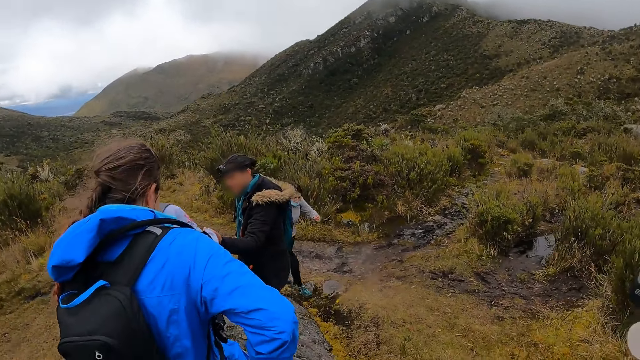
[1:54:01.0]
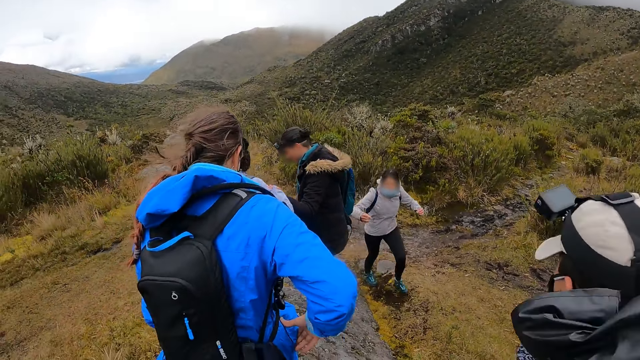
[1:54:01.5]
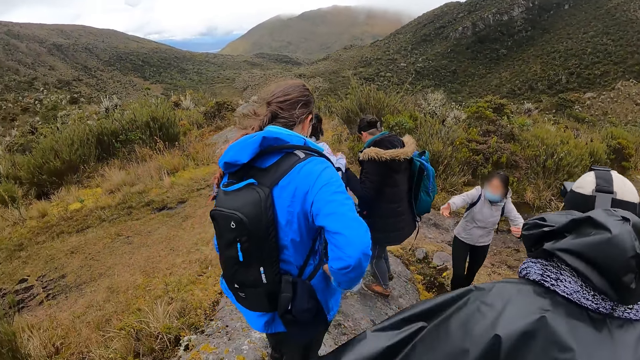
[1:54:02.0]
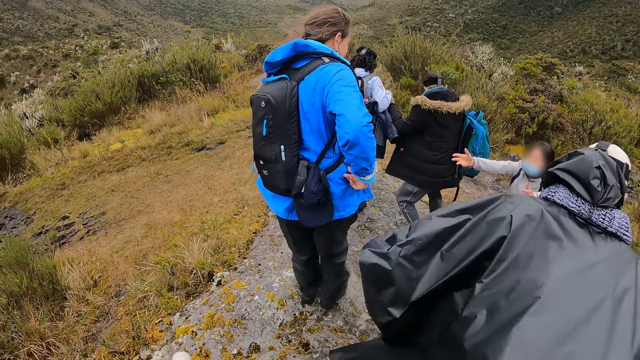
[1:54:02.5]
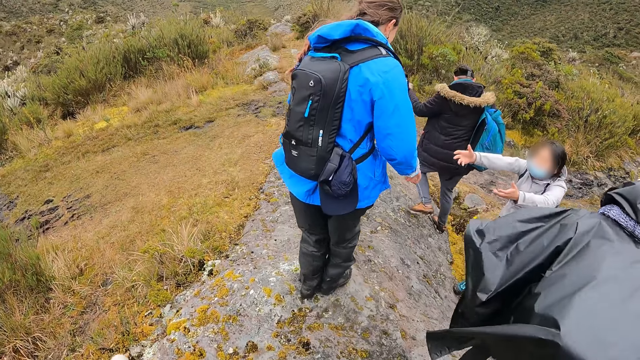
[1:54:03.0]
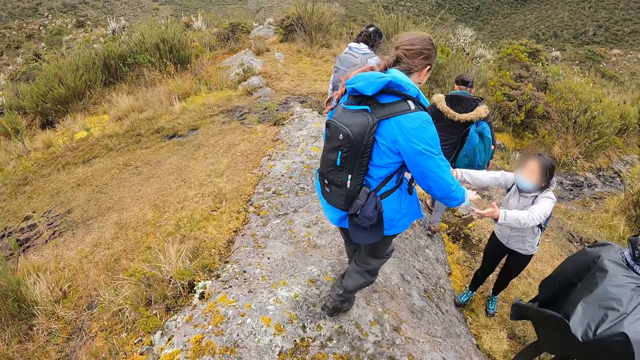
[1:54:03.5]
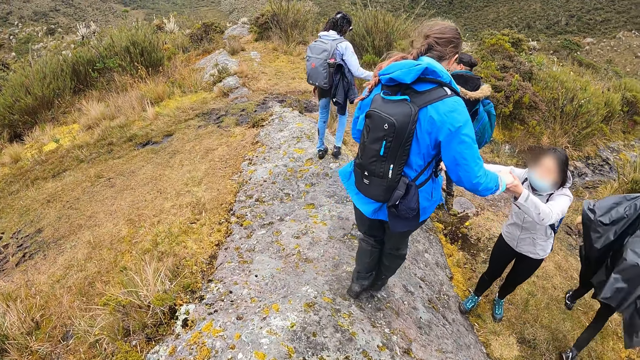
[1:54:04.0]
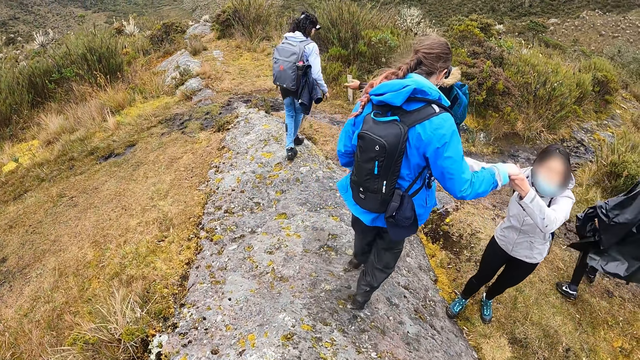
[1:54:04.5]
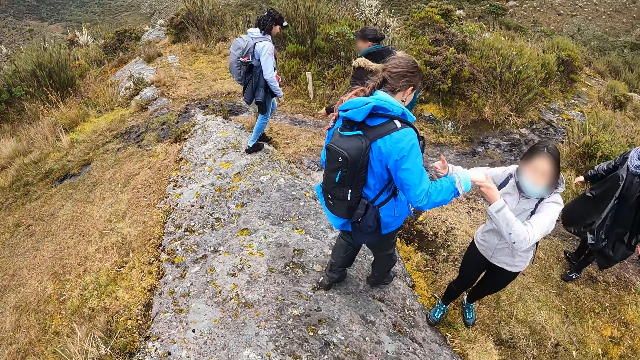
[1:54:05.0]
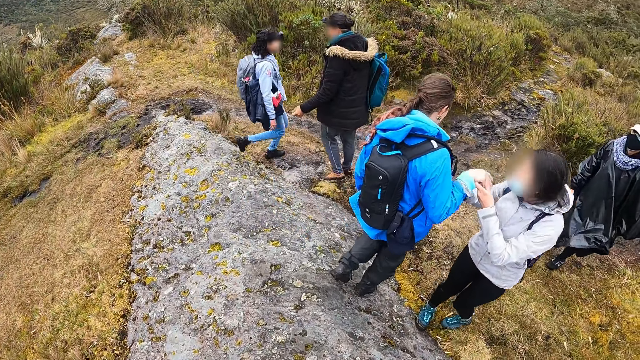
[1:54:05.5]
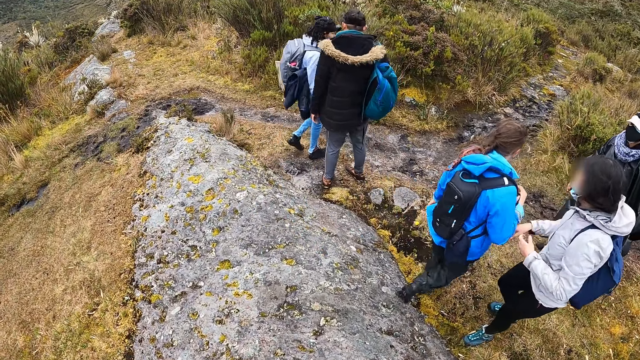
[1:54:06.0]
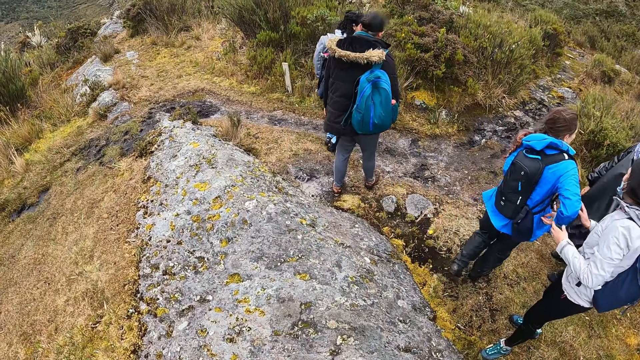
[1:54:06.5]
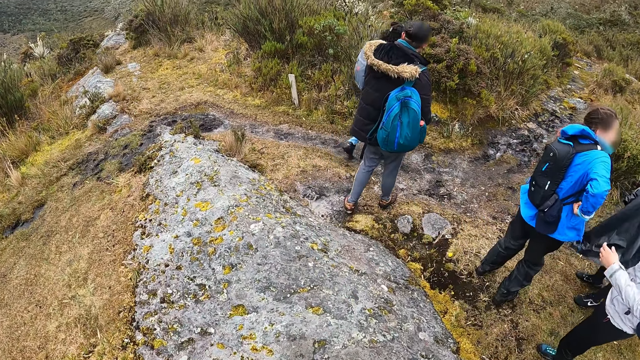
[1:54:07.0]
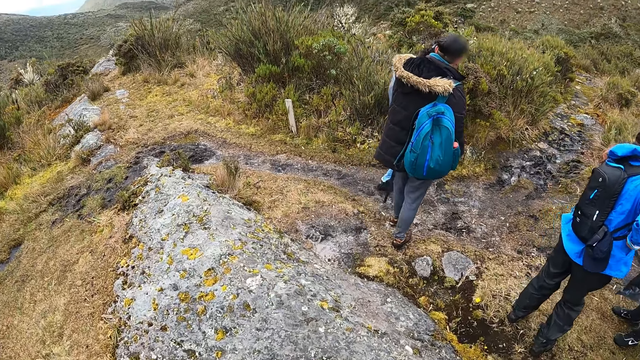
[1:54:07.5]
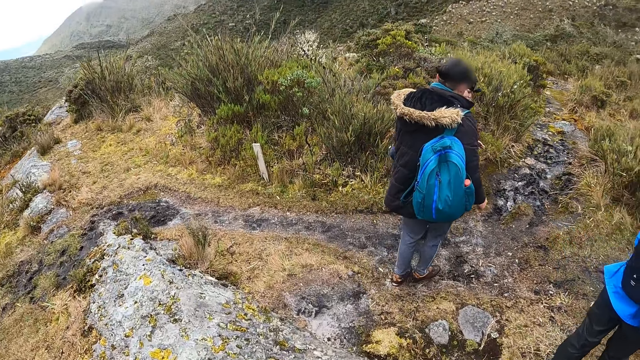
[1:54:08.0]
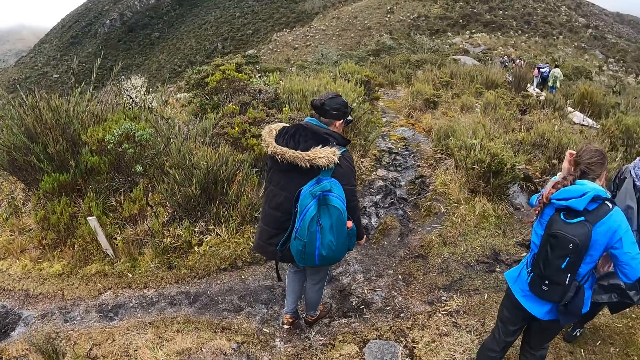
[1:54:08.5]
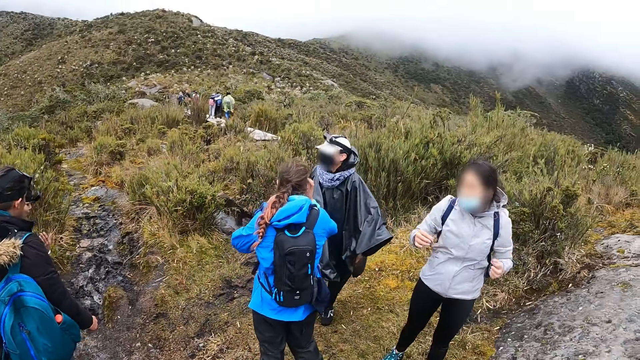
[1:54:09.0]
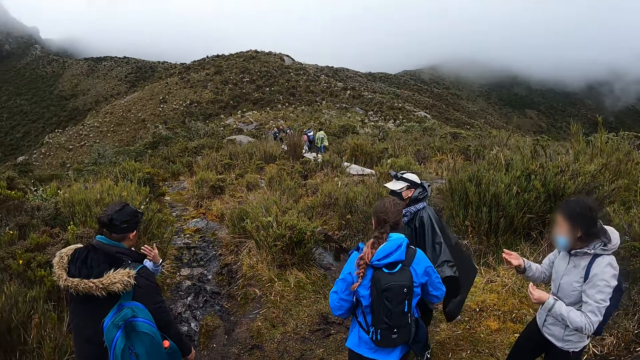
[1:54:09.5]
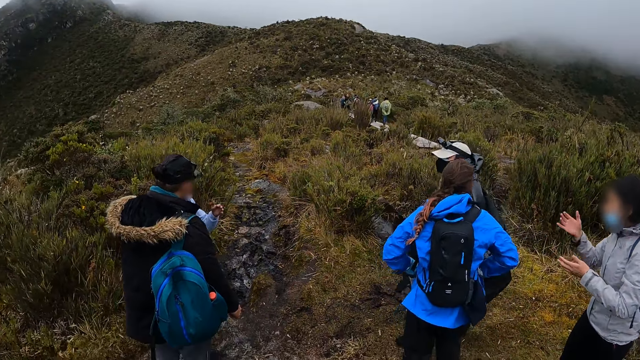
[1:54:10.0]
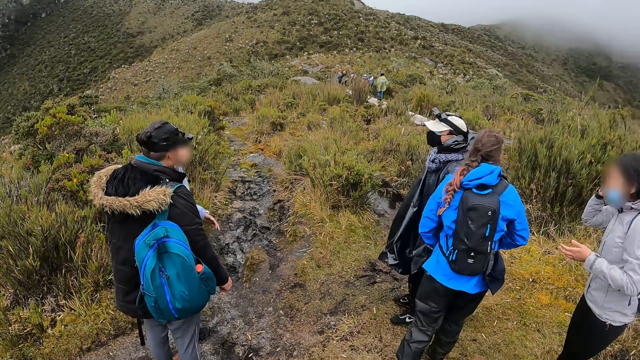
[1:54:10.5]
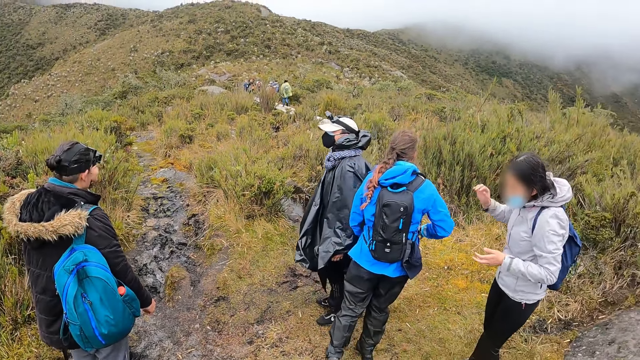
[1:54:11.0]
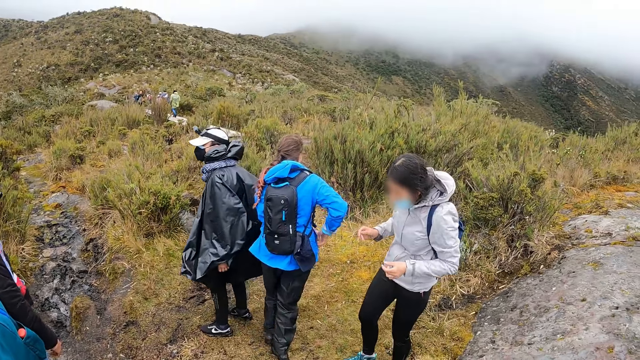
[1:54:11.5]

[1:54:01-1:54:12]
A man slides to the side. A woman helps another woman down the hill with her hands. The first woman holds the other woman. Another man walks around. The camera wearer looks around.

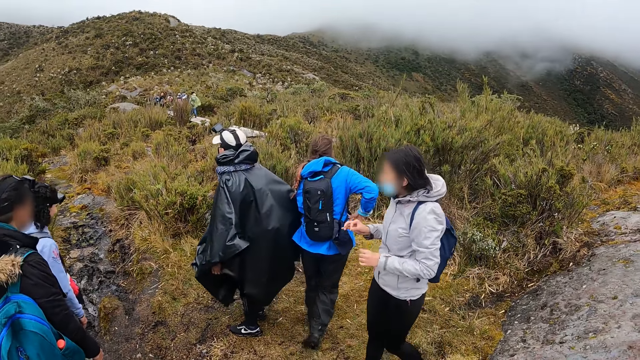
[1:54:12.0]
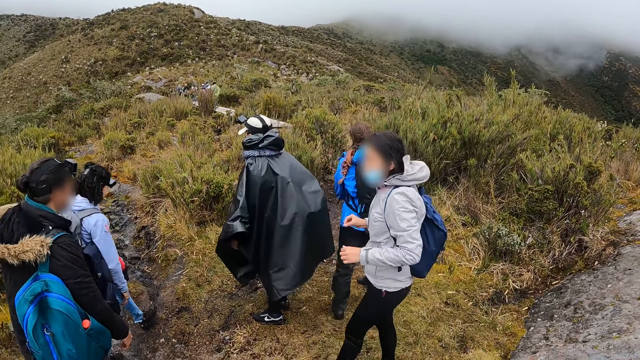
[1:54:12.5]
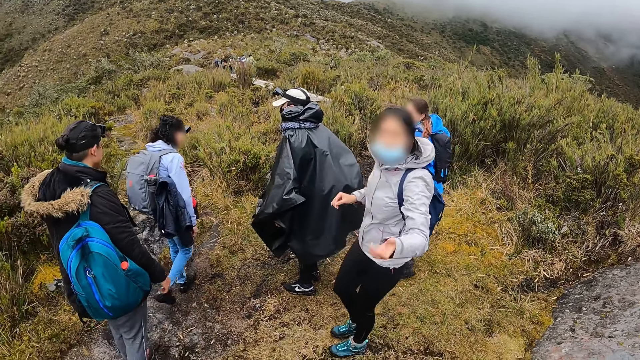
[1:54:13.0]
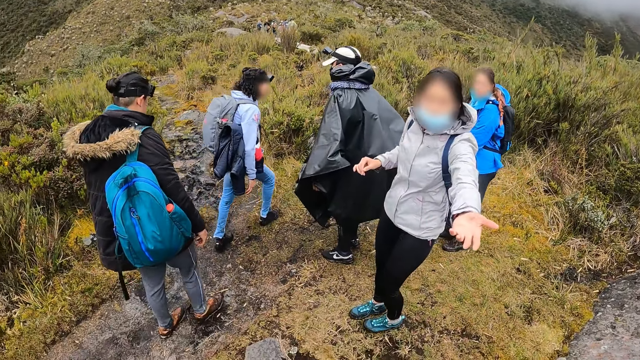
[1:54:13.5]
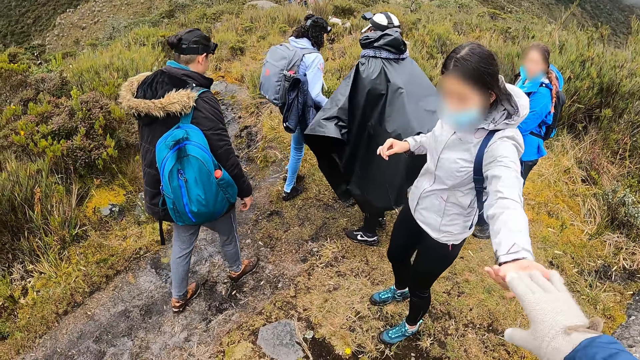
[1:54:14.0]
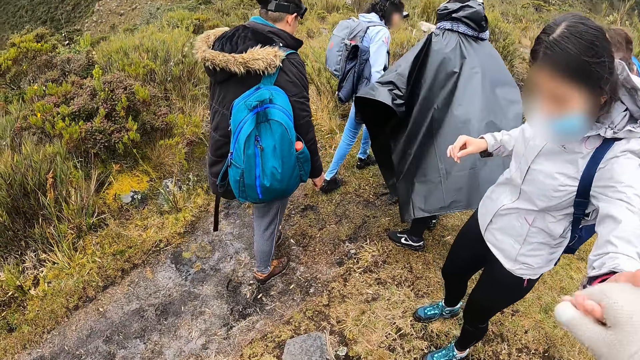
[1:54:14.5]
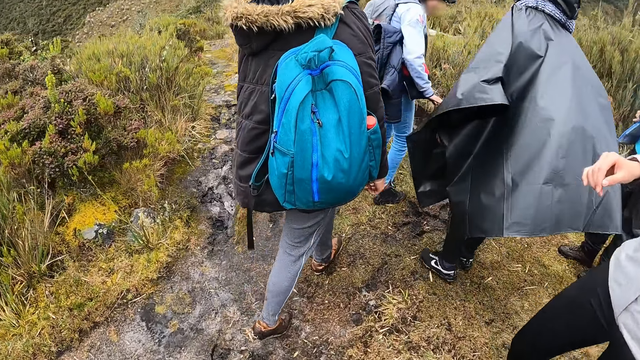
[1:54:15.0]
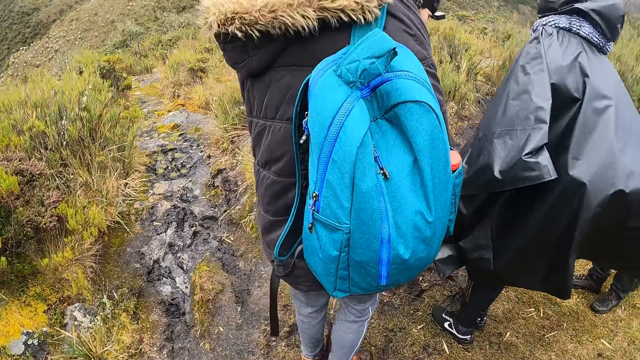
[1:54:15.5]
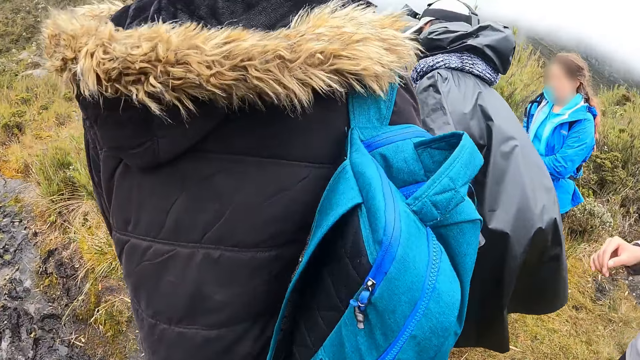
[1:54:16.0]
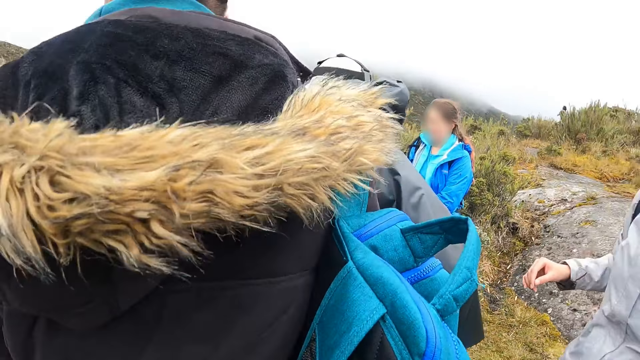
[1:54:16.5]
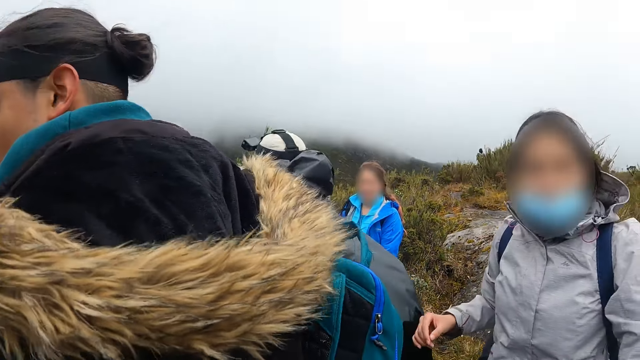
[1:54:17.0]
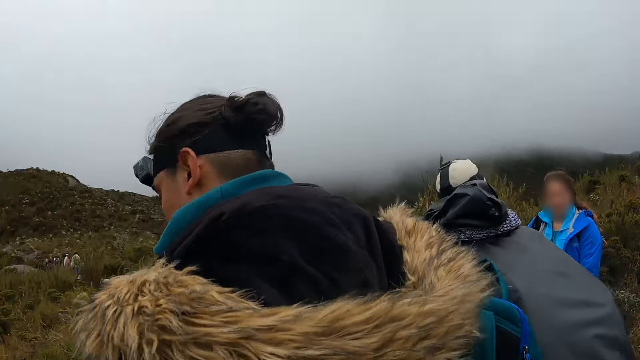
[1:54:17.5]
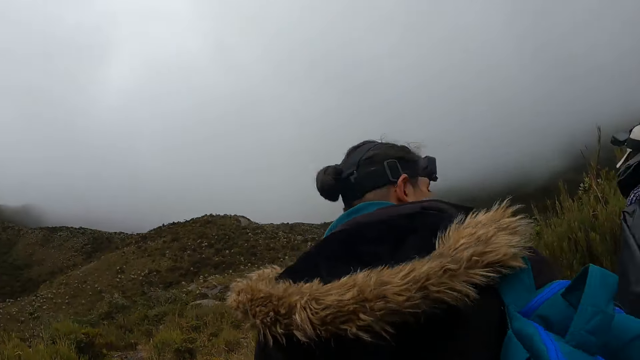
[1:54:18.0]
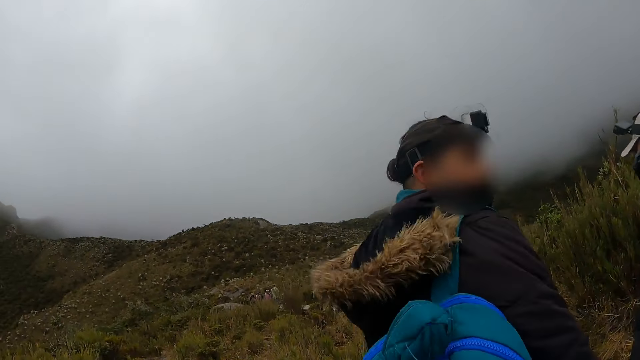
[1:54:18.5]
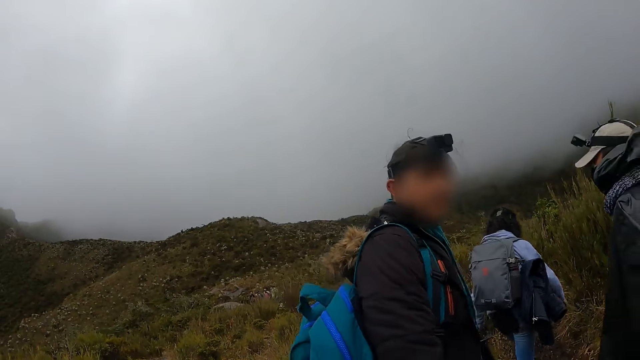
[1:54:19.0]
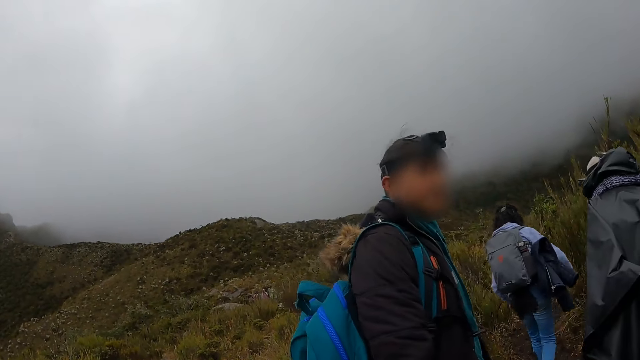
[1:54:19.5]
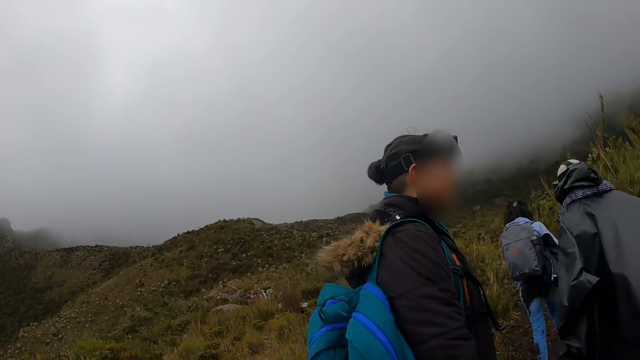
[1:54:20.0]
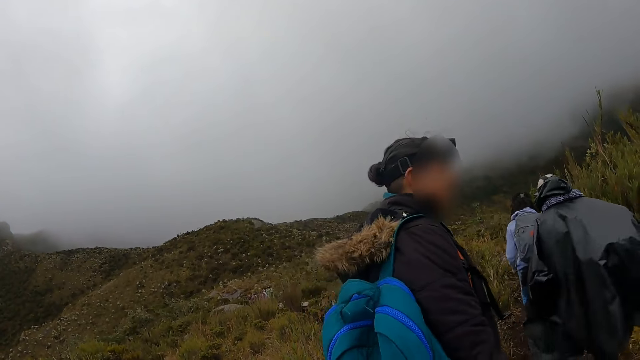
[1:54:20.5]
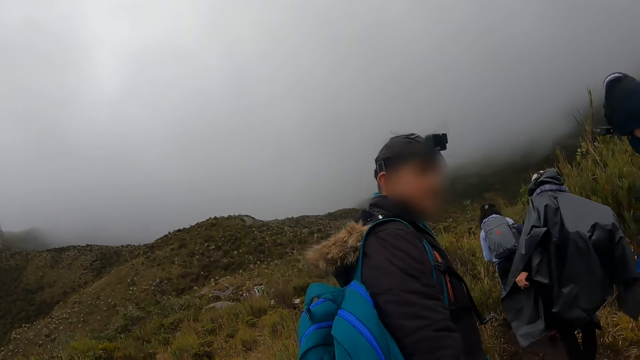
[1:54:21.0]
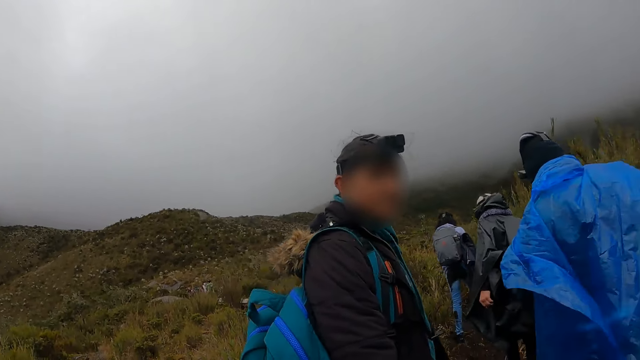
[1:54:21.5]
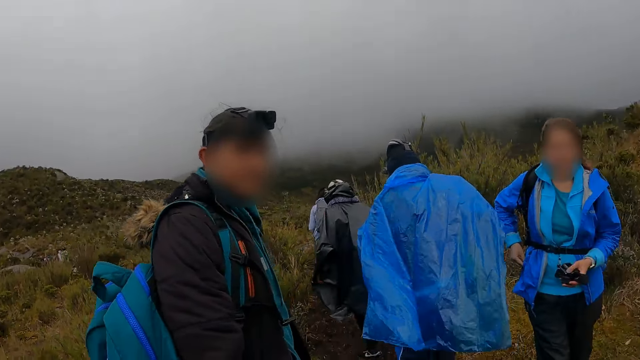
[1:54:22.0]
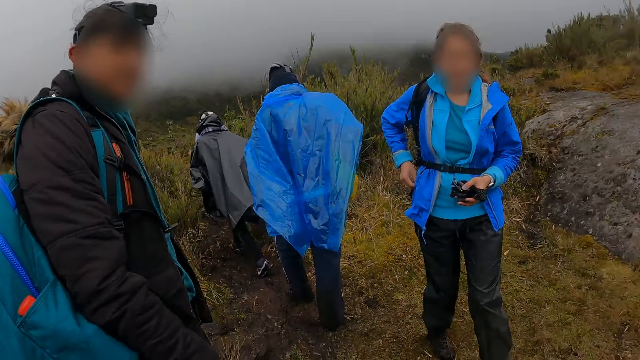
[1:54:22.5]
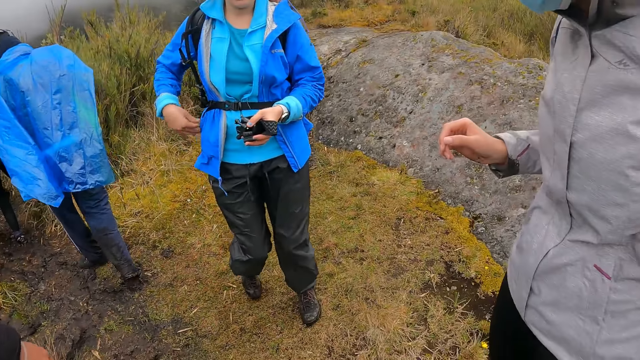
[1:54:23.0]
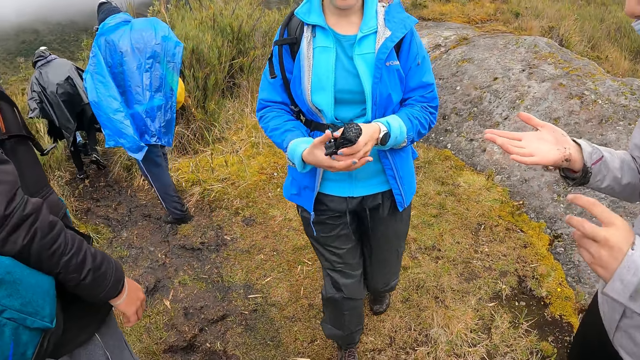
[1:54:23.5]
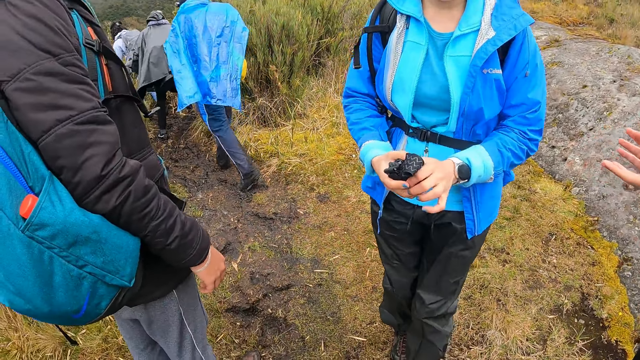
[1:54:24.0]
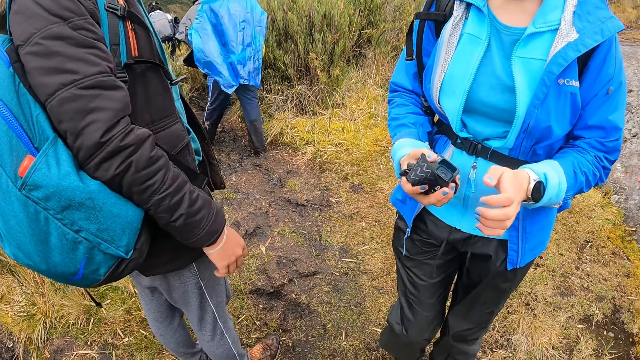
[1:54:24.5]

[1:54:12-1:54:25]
A lady walks around. A woman helps the camera wearer down the hill with her left hand. A man walks around. Another woman walks towards the camera wearer. Another man walks around. The second woman interacts with the camera wearer. The second woman holds a camera and passes the camera from her left hand to her right hand.
